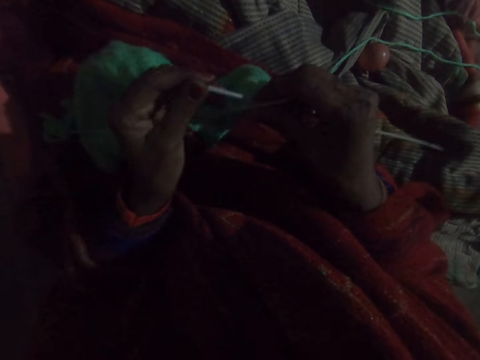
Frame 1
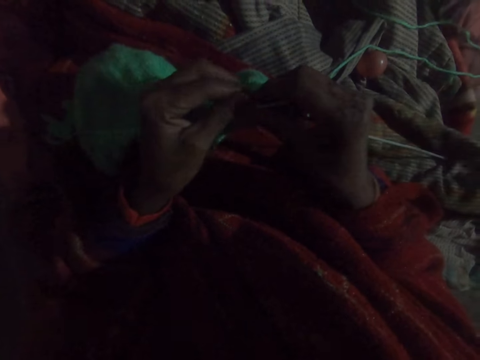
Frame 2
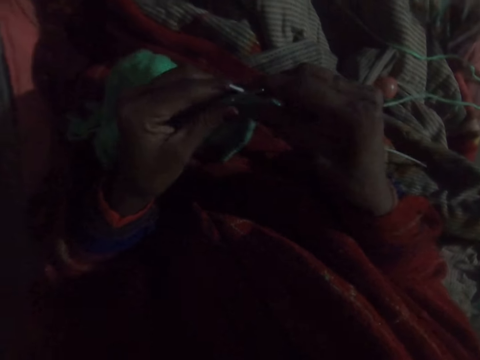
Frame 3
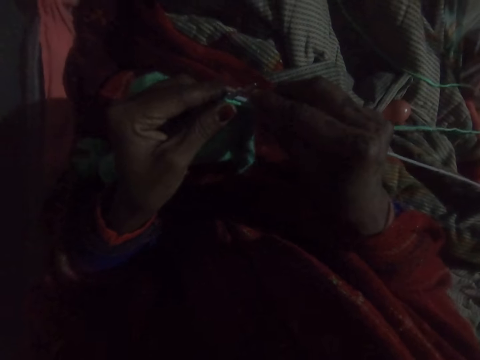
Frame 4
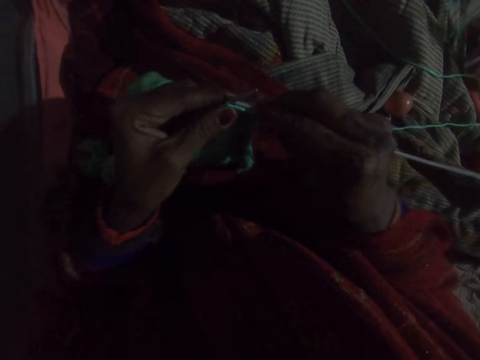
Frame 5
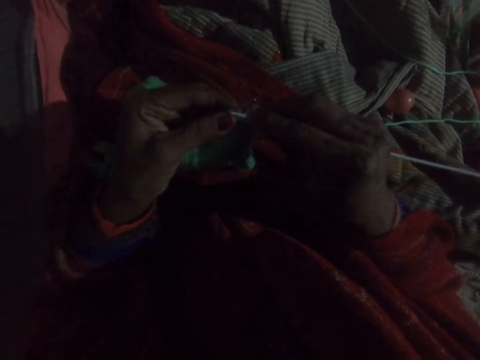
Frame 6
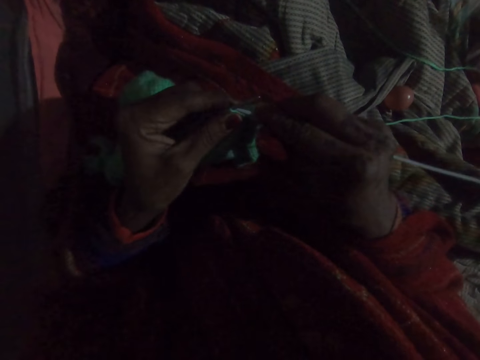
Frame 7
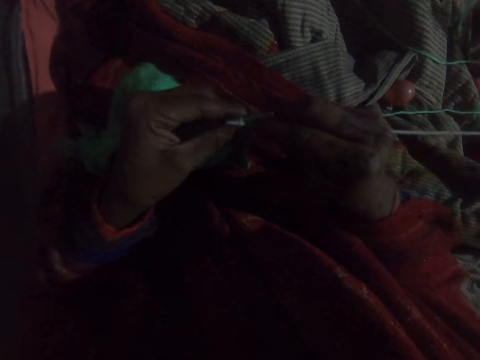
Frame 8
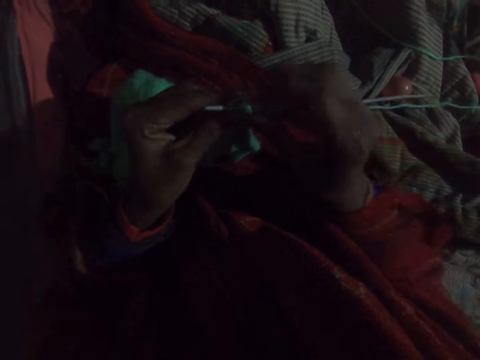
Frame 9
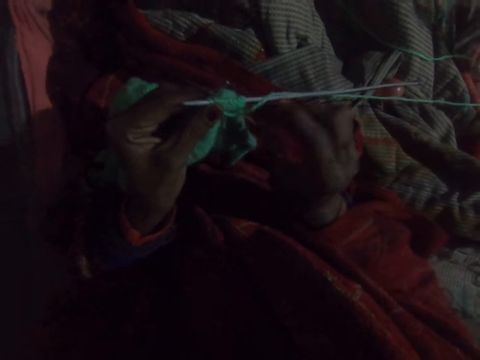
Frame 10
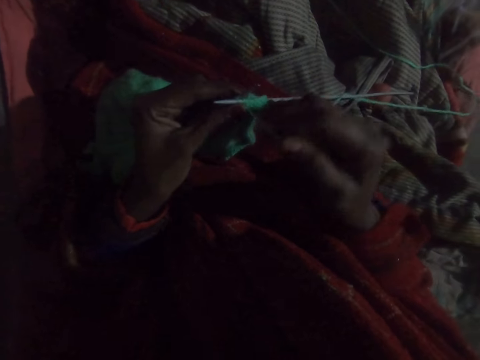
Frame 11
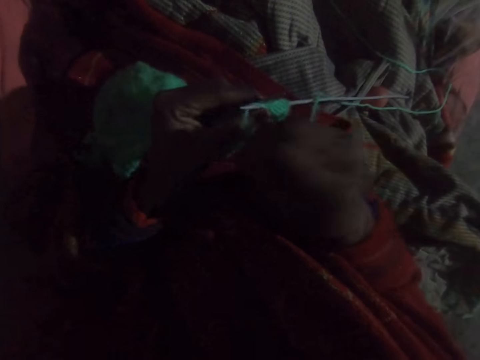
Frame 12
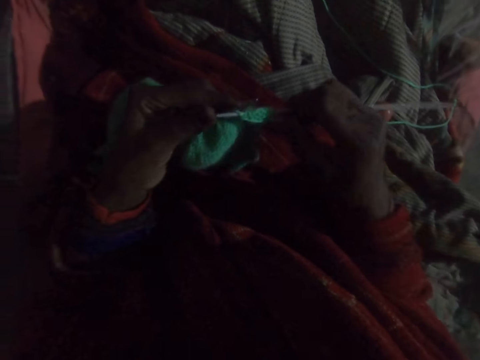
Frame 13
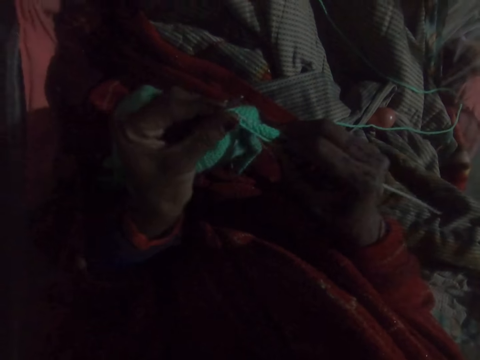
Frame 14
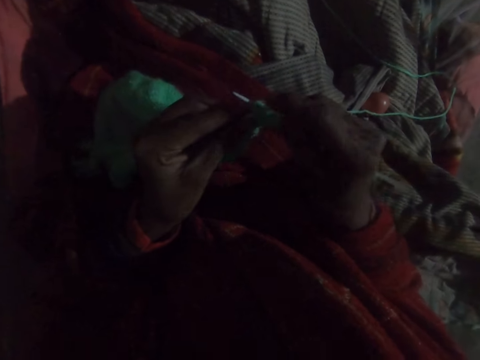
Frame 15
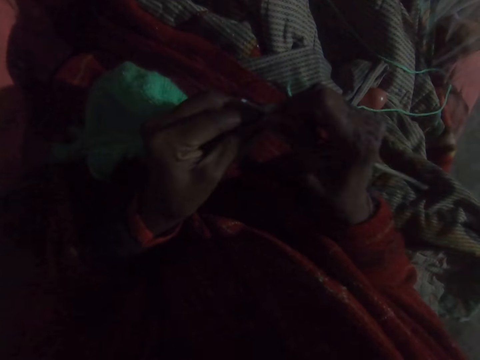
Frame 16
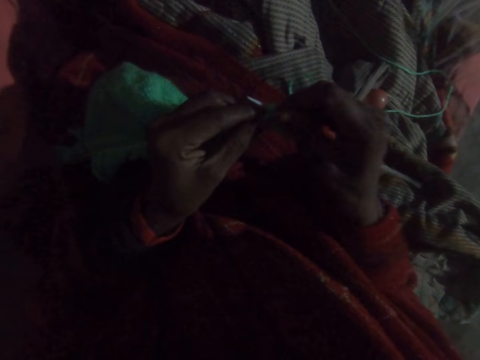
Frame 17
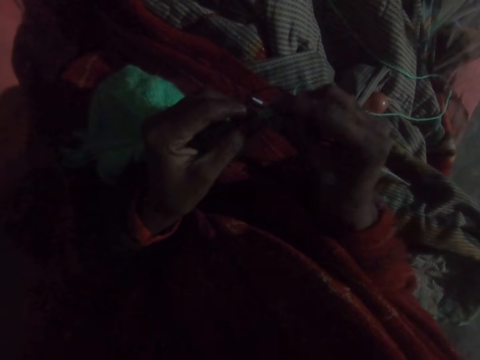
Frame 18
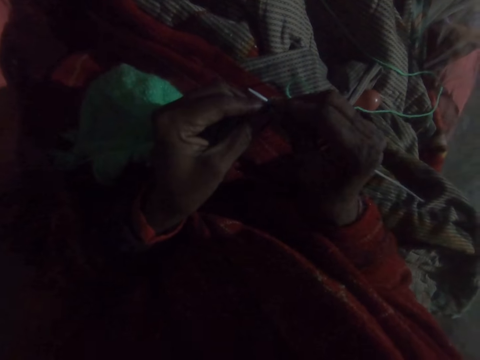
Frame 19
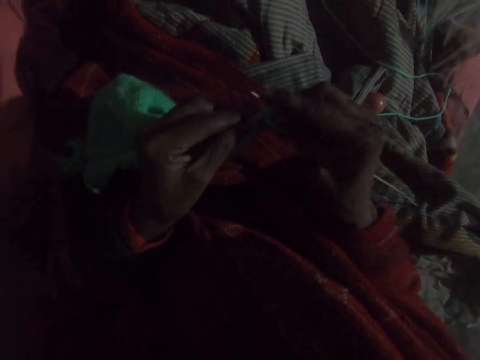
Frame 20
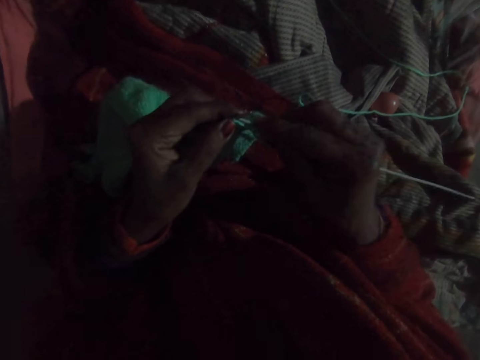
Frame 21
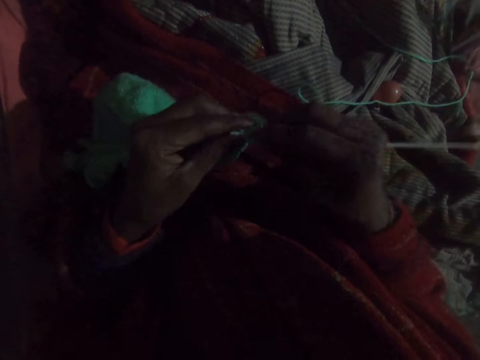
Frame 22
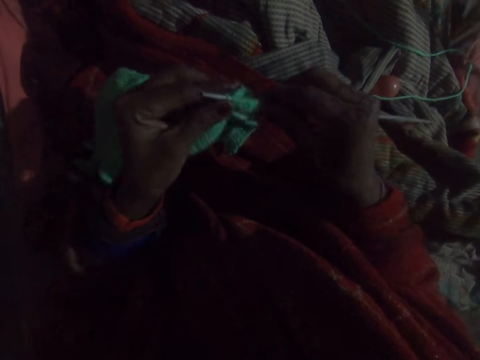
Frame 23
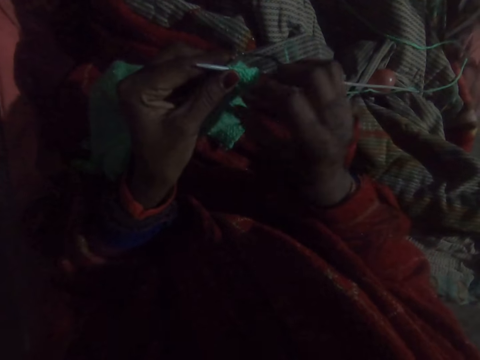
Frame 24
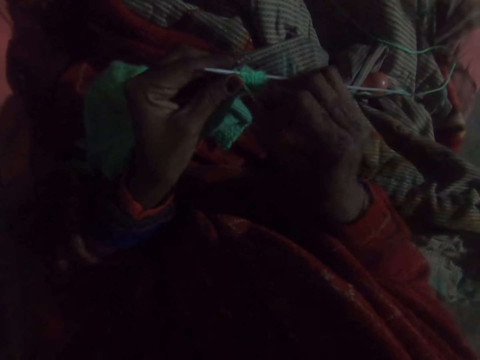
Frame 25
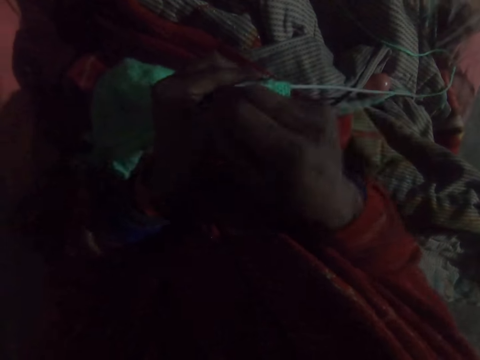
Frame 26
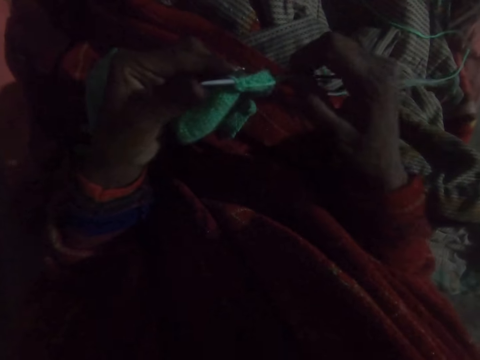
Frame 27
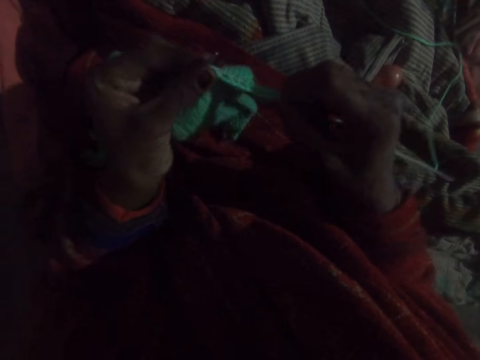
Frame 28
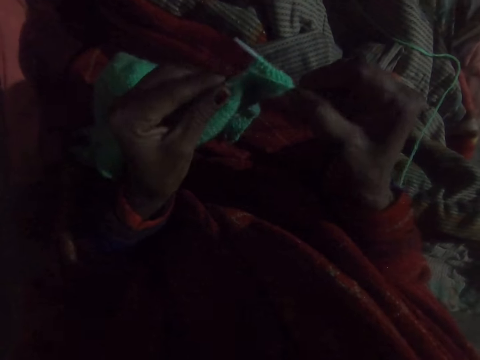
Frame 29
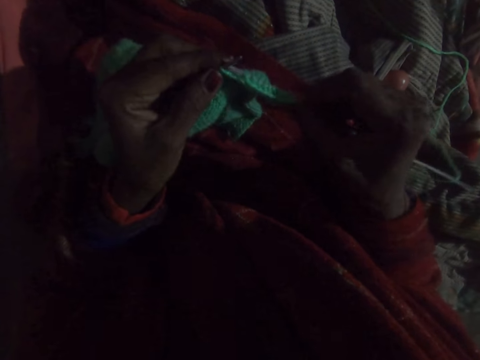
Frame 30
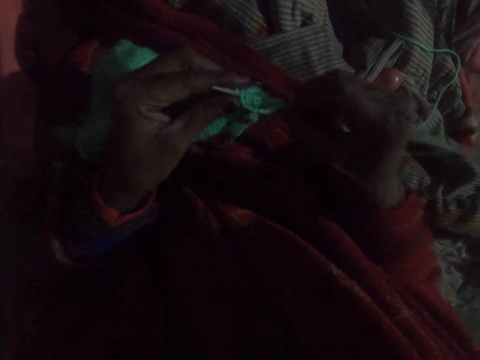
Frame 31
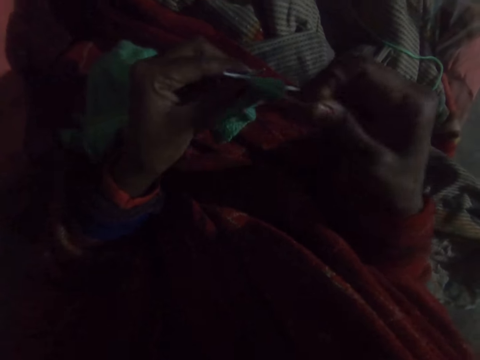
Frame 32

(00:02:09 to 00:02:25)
The camera wearer pushes the needle towards her right hand. She holds the knitted wool with her hand. She knits the wool with the knitting needles. A man talks to the camera wearer. The camera wearer knits the wool with the knitting needles. She talks to the man. She knits the wool with the knitting needles.

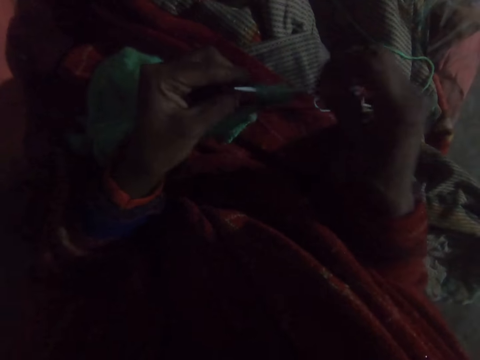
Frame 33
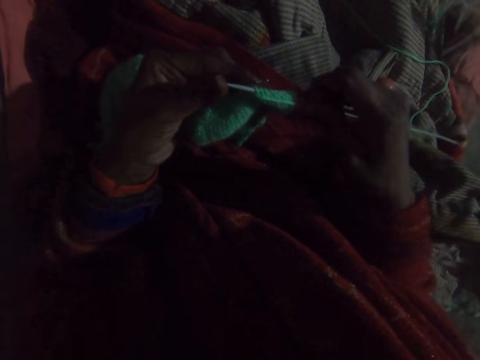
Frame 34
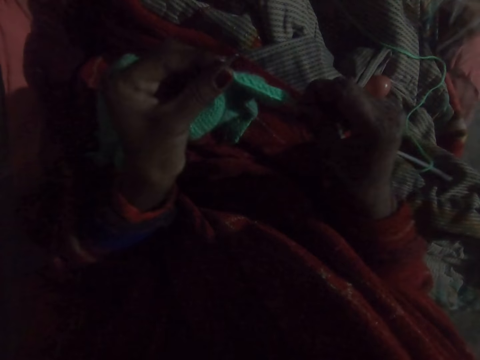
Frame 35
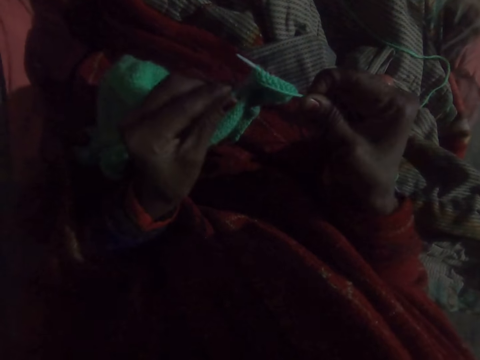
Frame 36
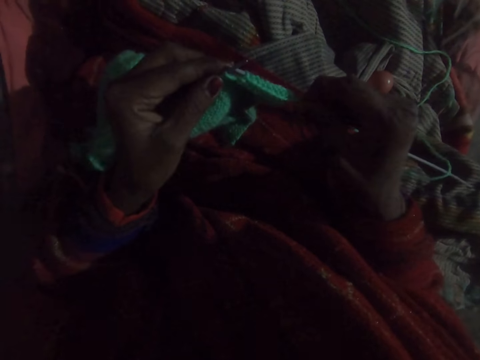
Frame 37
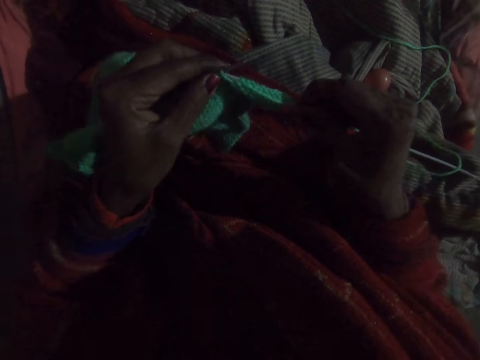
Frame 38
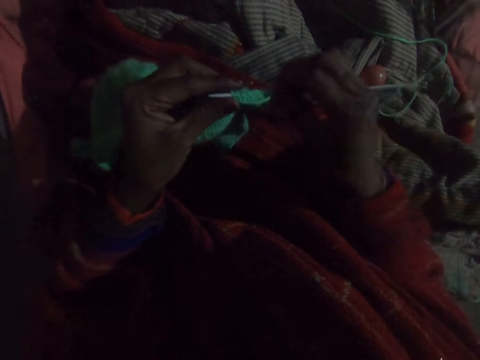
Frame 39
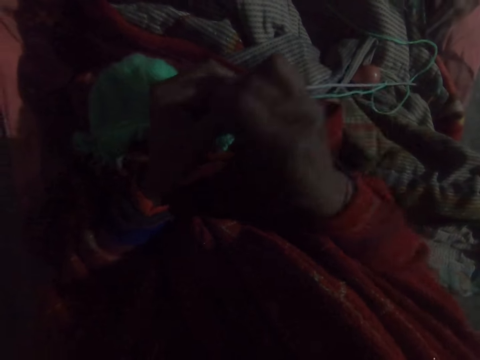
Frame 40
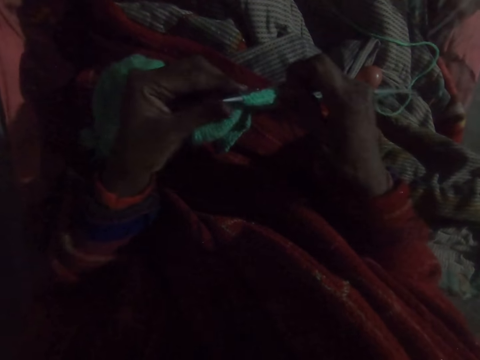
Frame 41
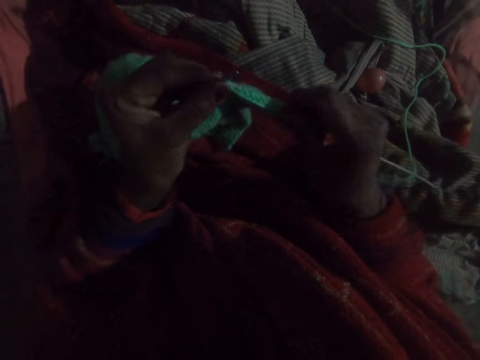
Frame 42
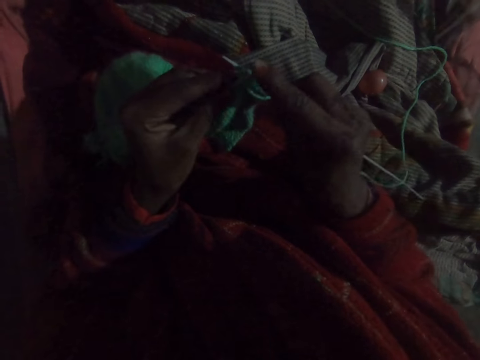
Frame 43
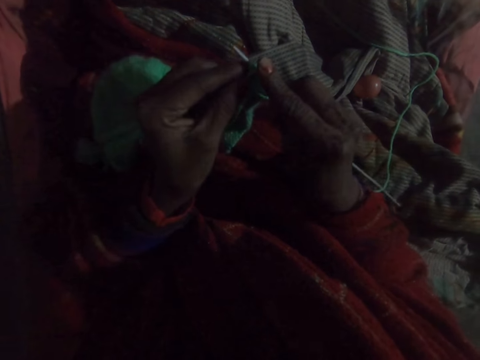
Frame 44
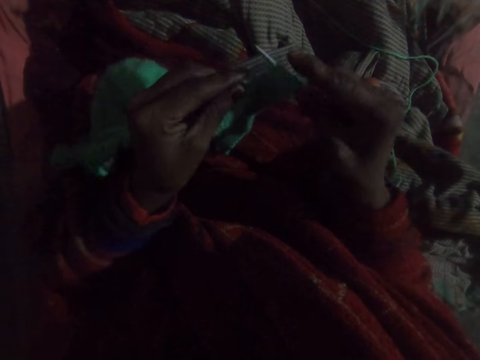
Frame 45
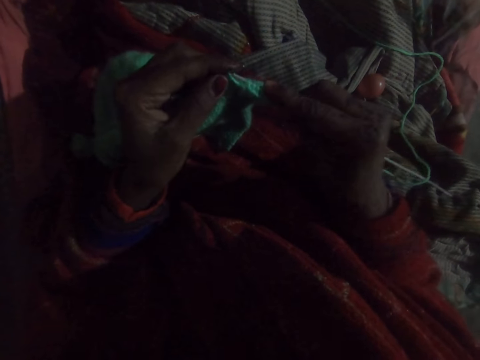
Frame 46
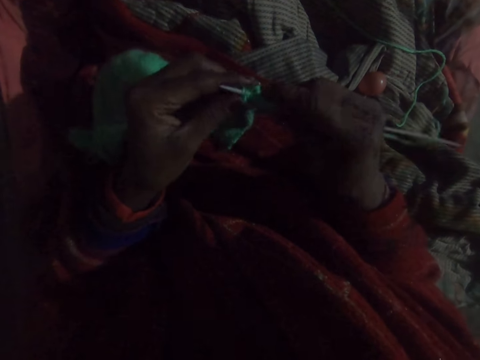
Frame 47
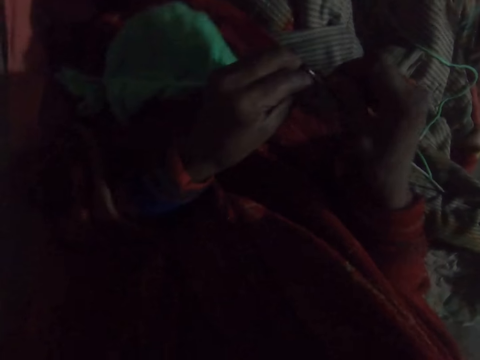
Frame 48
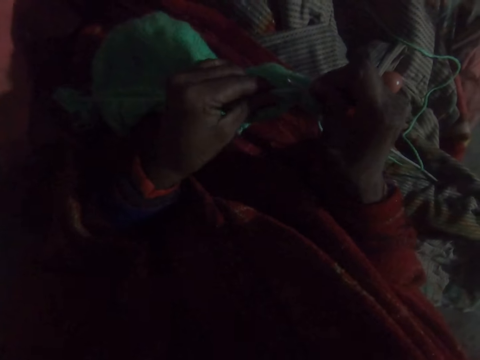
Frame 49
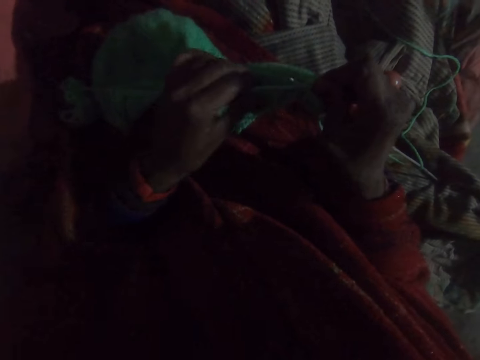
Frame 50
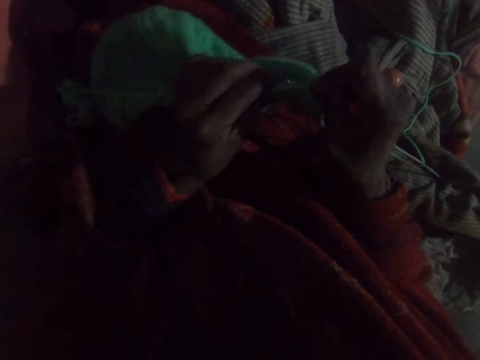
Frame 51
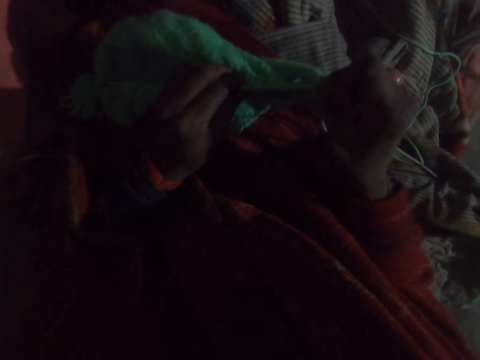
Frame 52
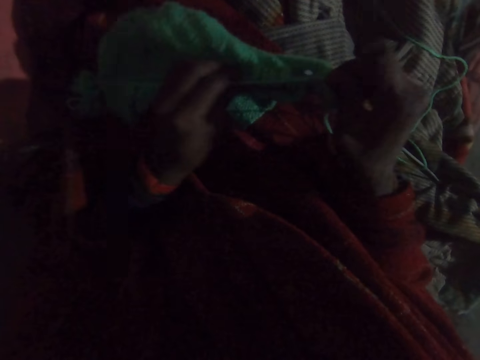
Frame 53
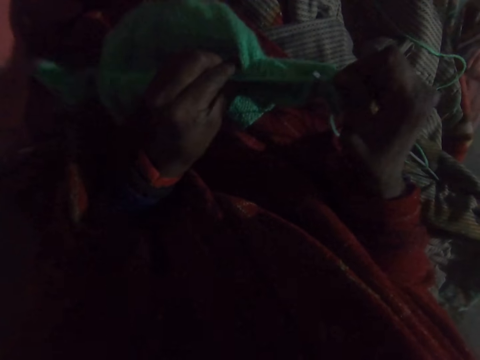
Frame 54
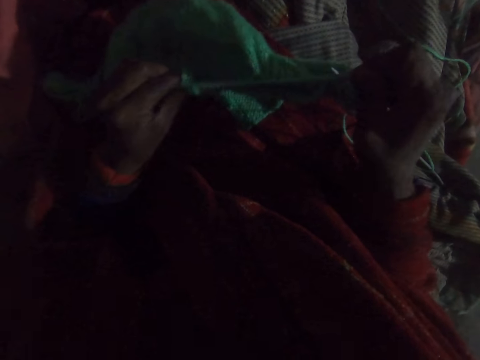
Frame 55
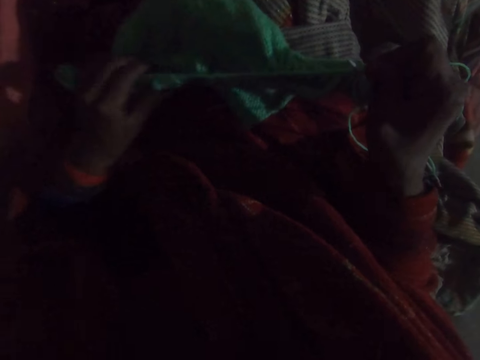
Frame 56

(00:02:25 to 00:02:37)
The camera wearer pushes a part of the knitted wool towards her right hand.
